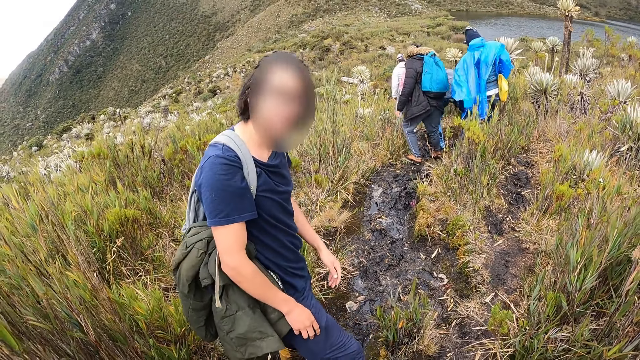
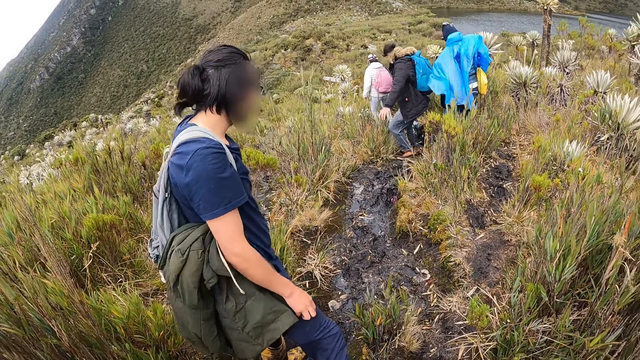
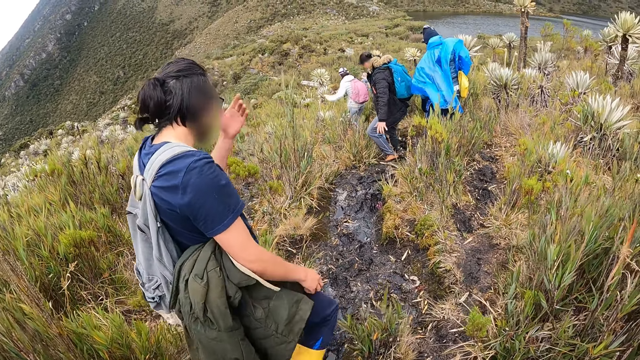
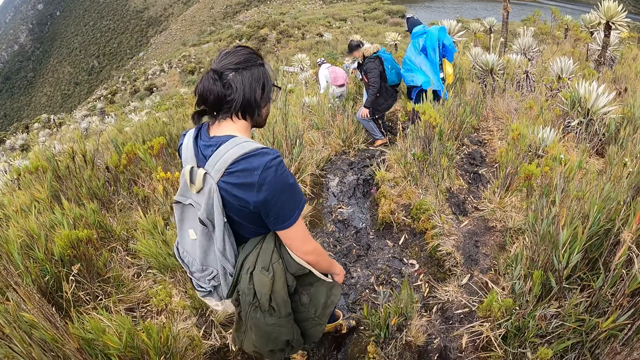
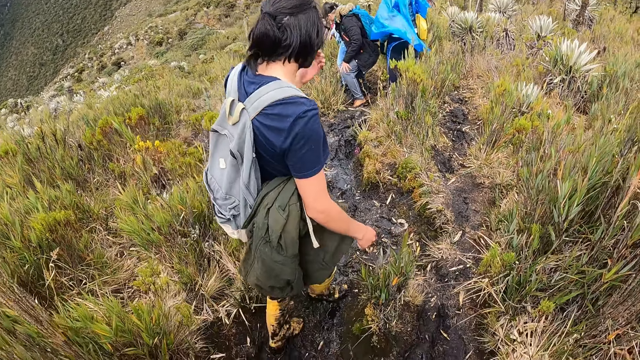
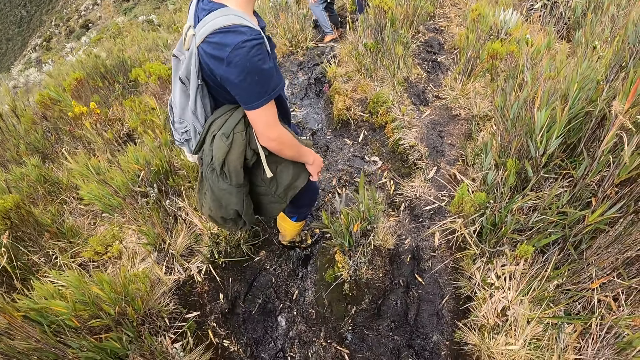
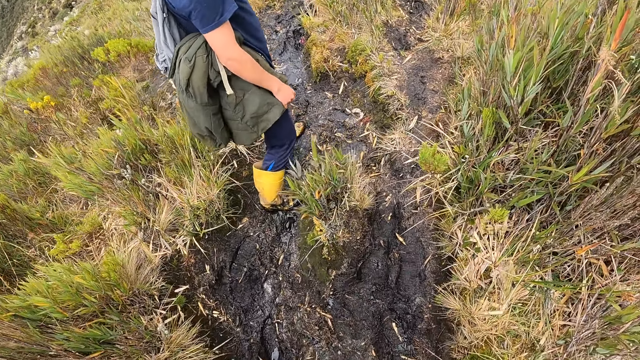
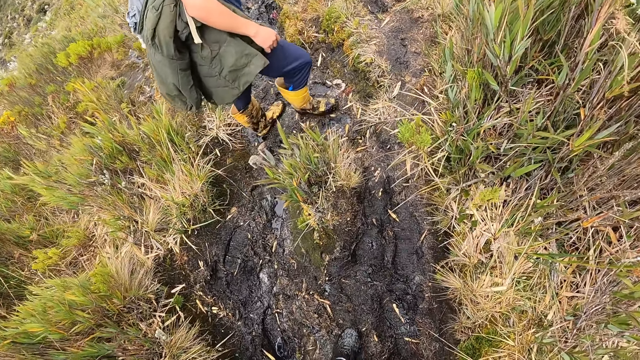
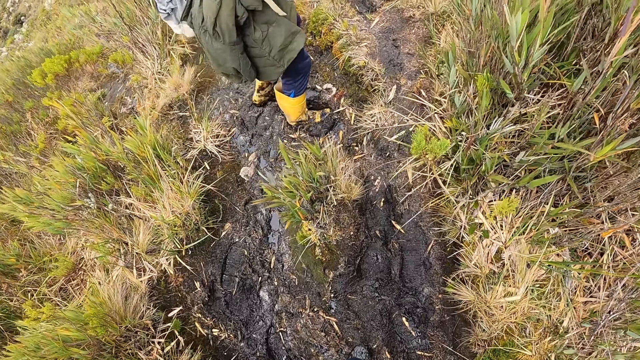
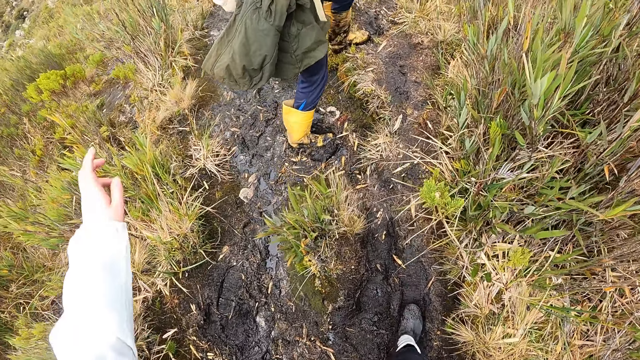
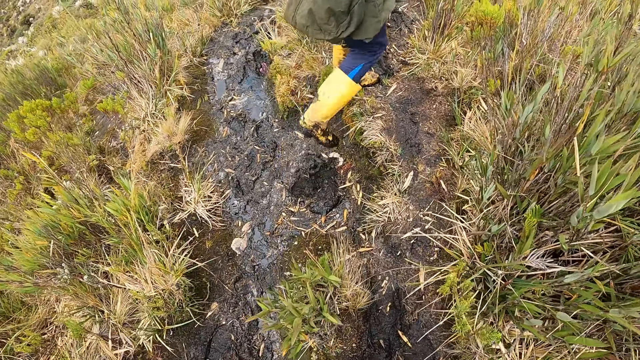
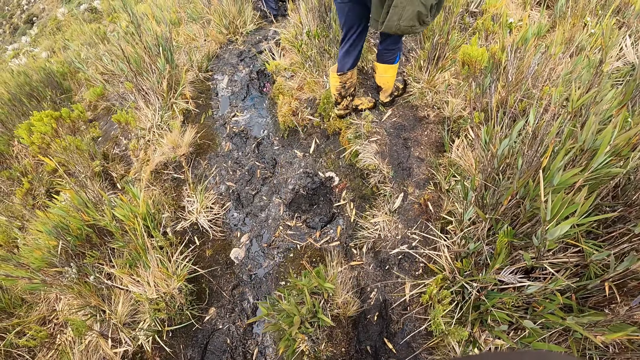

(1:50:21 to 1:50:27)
The camera wearer walks on the mountain pathway with the group of people.

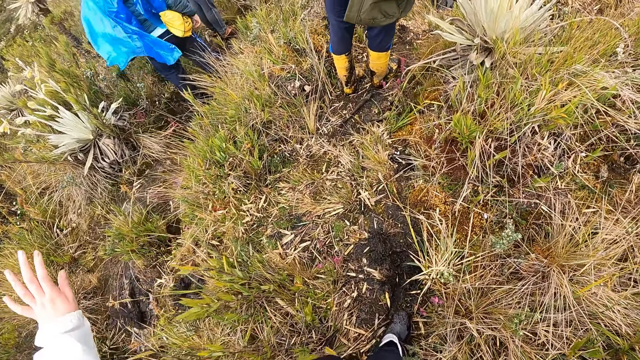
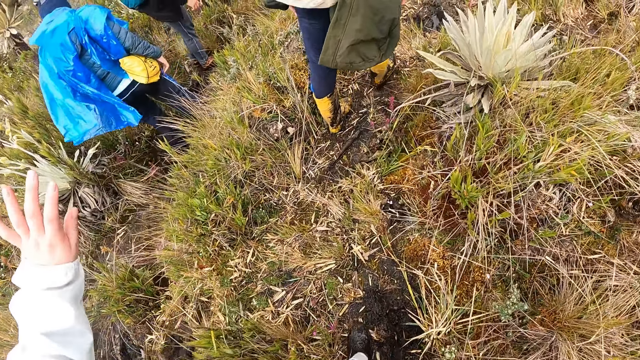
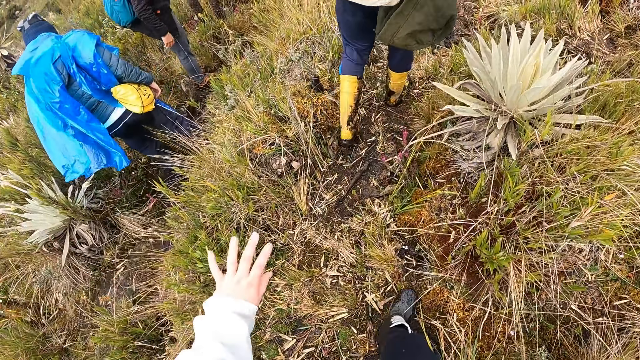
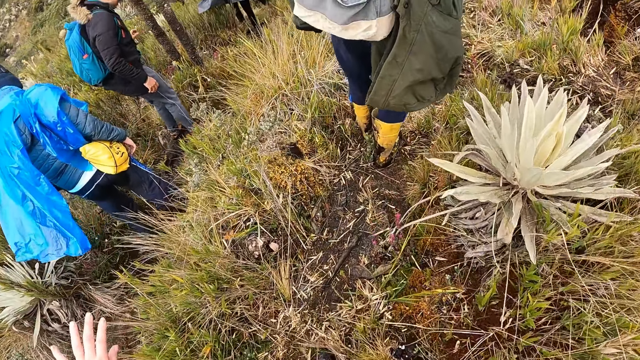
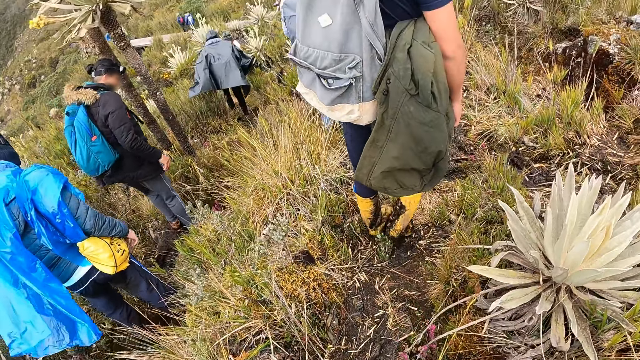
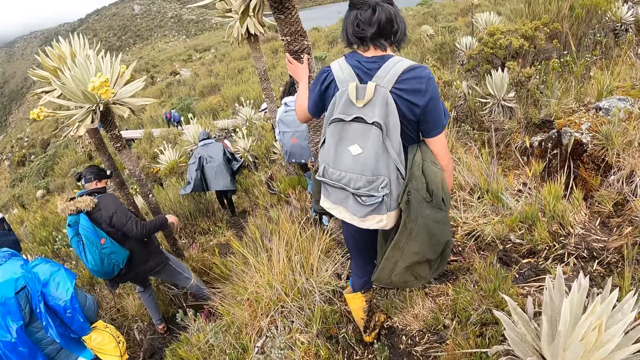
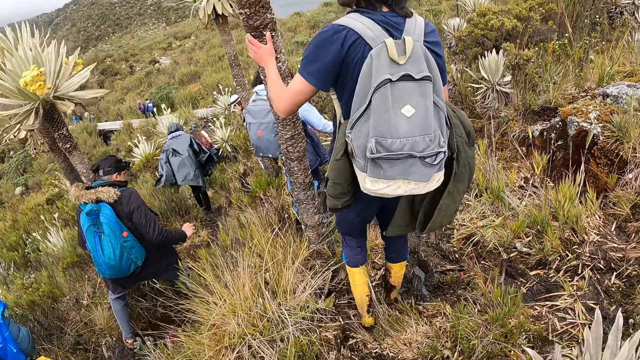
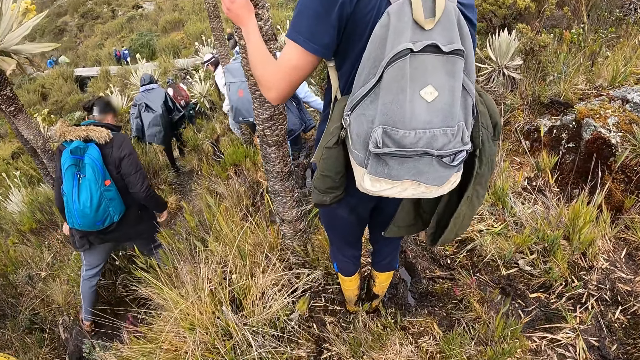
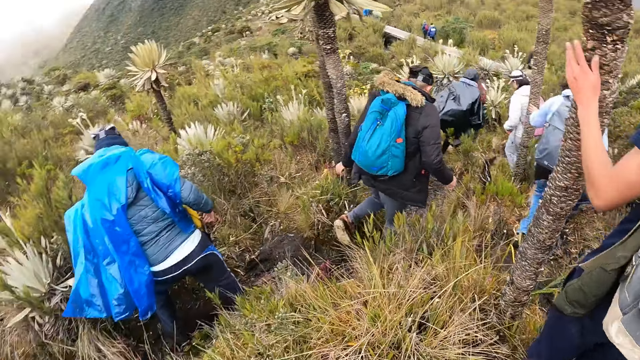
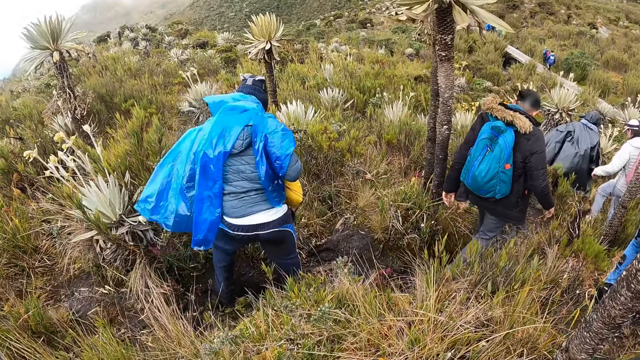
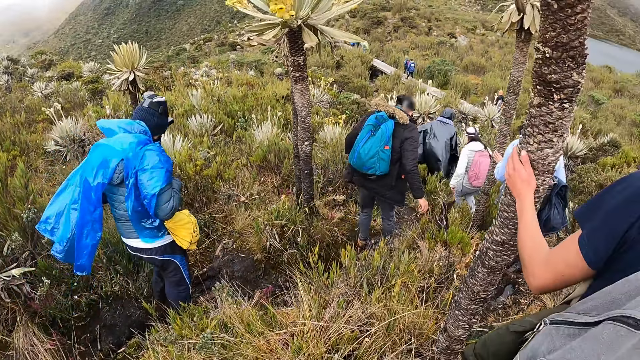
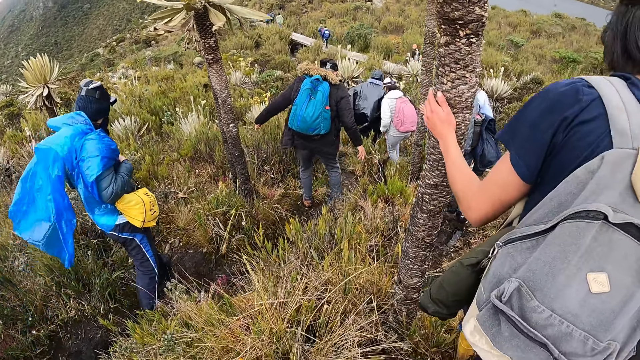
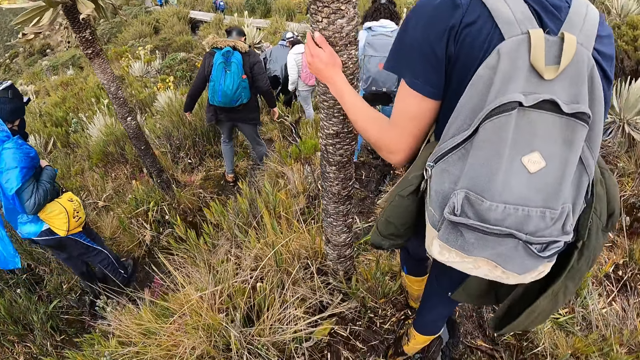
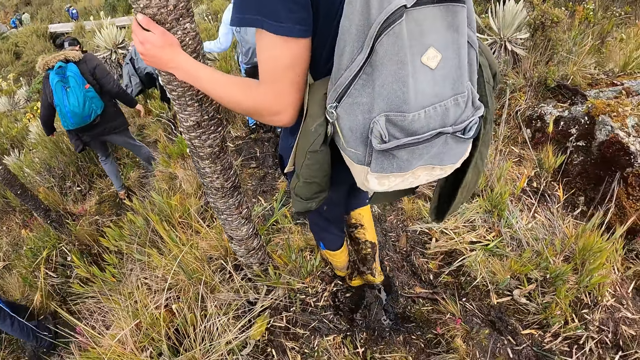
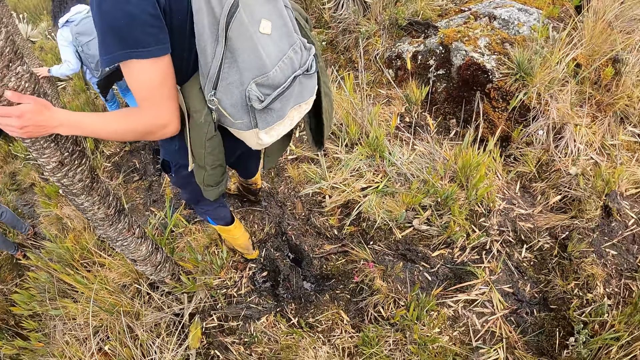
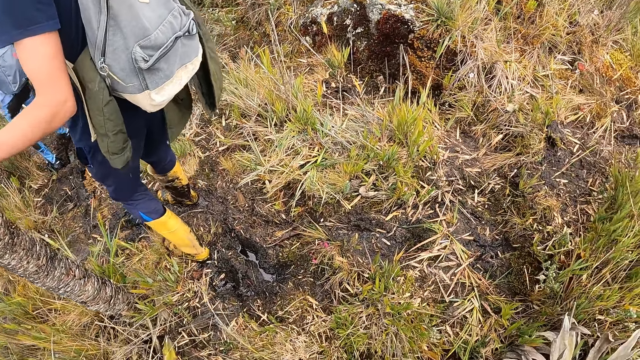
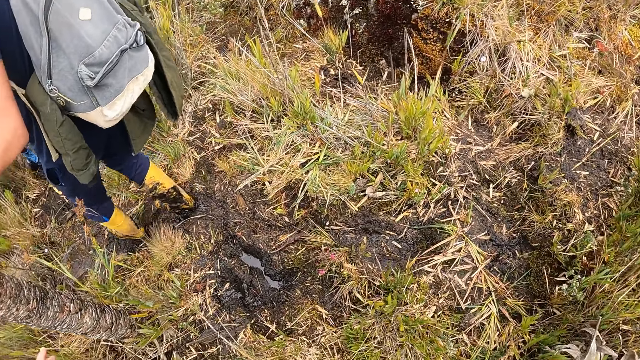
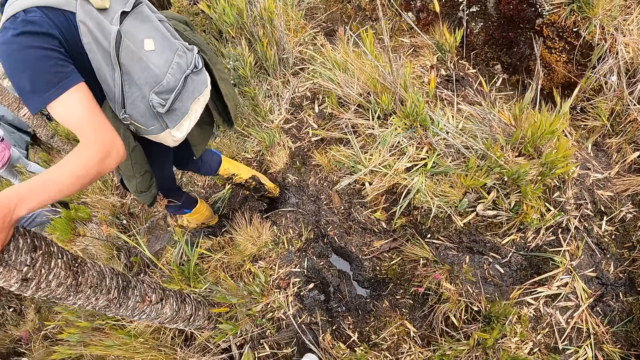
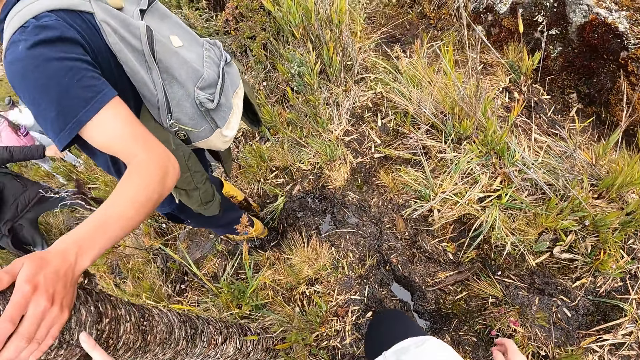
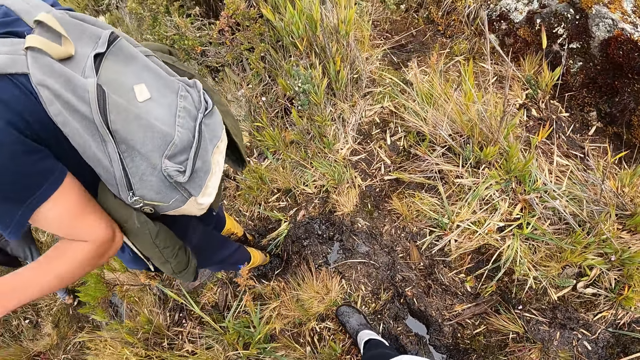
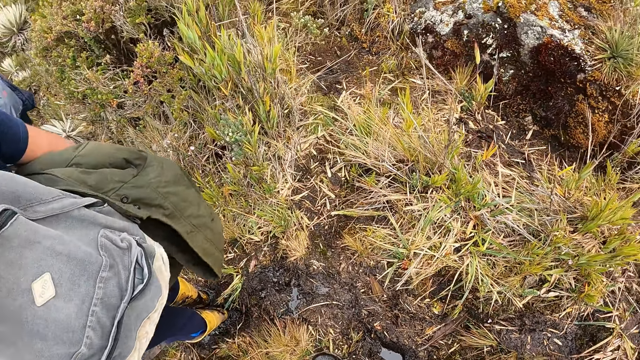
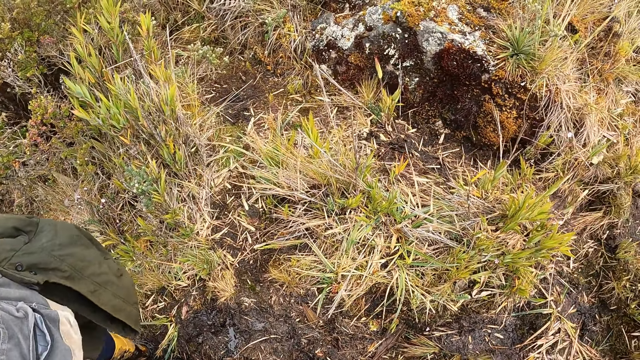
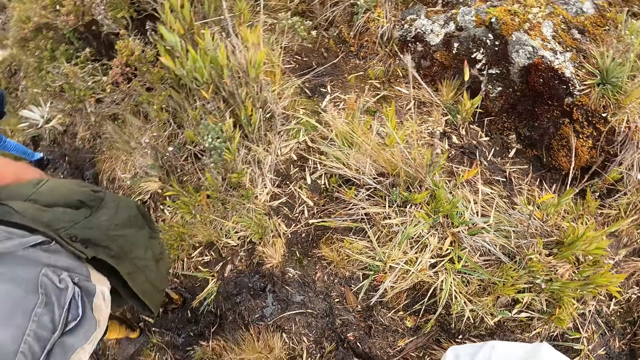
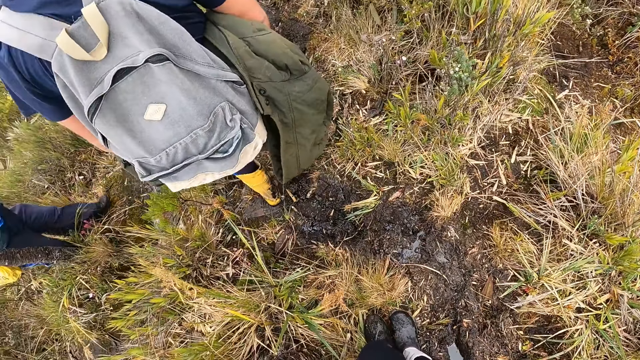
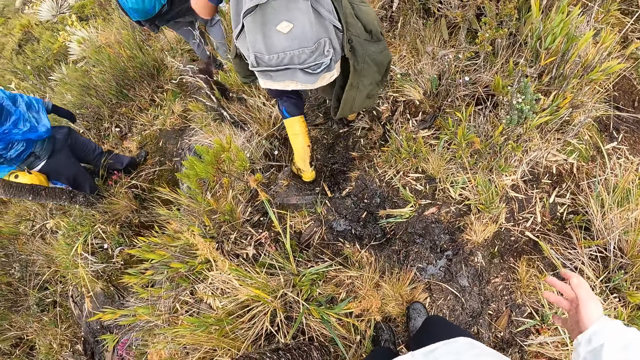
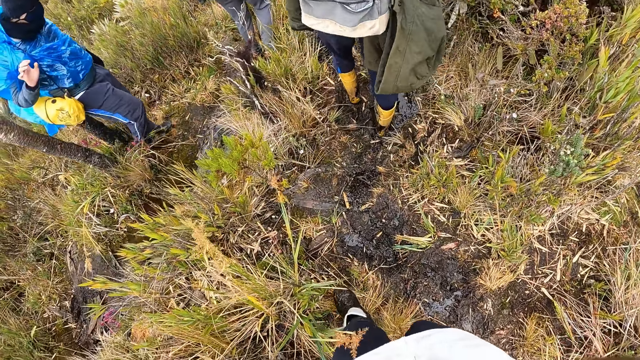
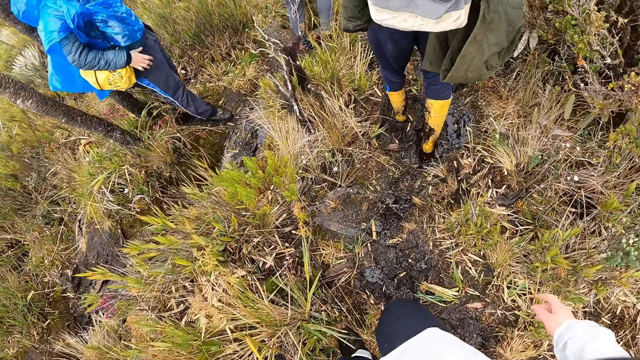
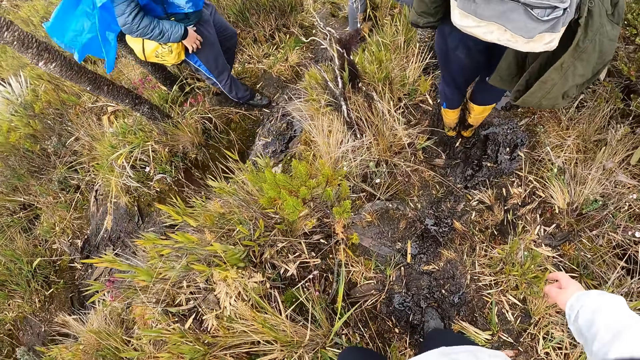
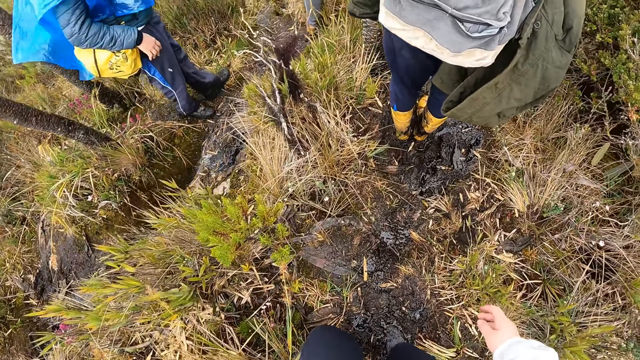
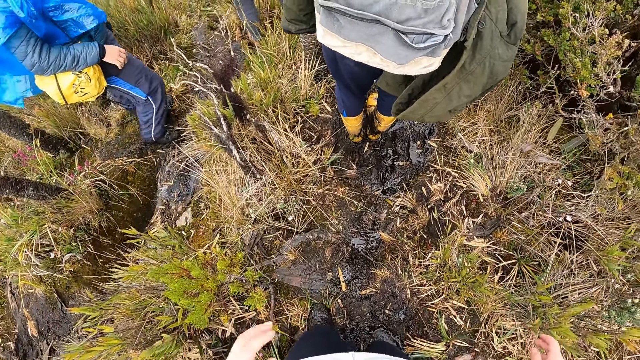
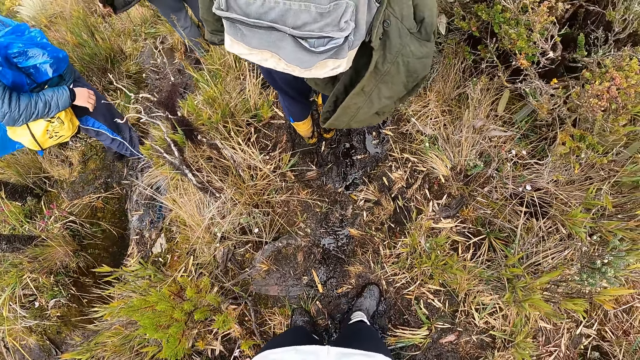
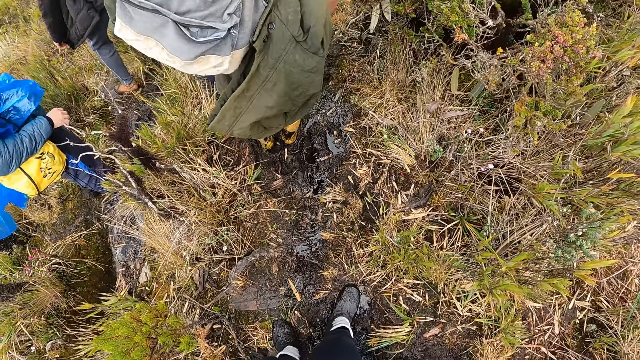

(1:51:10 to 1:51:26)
The man holds a tree with his left hand. The camera wearer holds the tree with his left hand.
